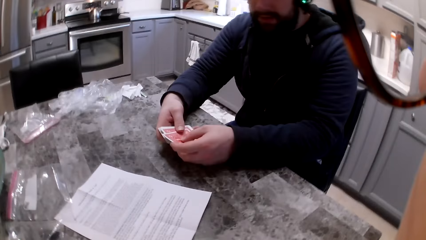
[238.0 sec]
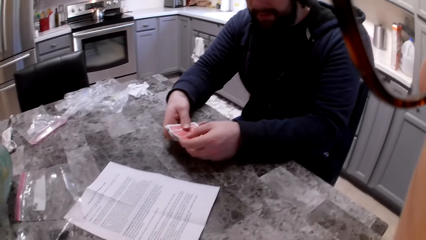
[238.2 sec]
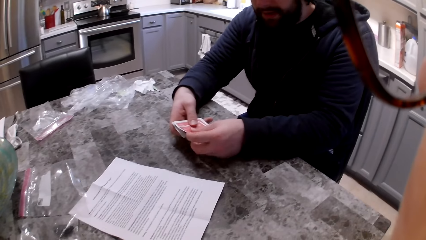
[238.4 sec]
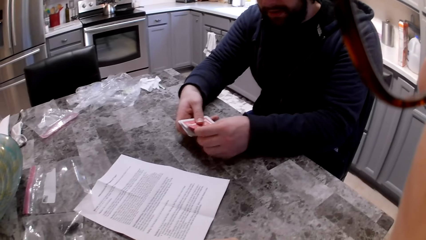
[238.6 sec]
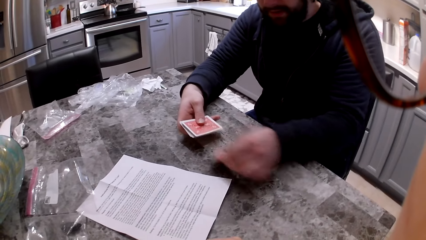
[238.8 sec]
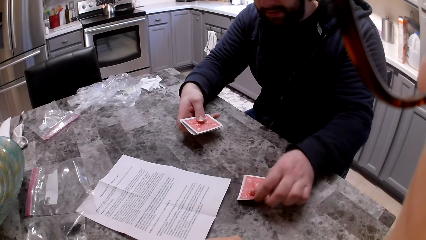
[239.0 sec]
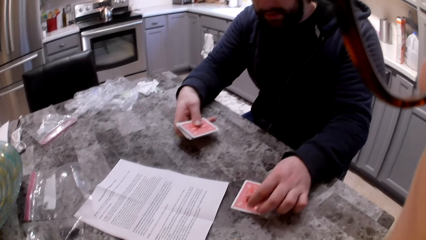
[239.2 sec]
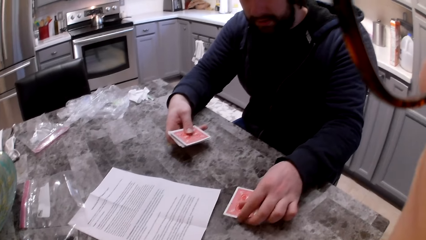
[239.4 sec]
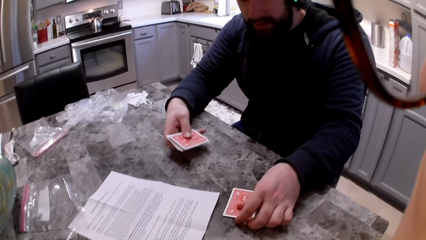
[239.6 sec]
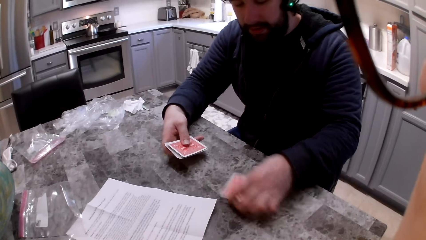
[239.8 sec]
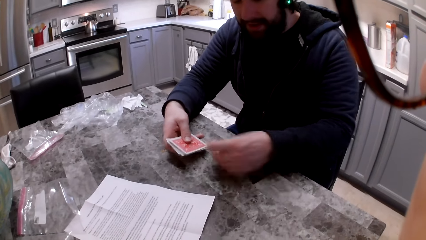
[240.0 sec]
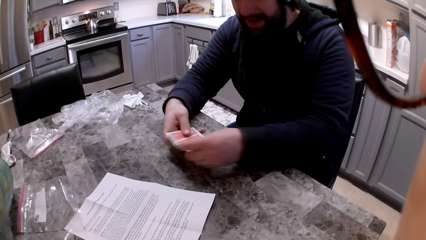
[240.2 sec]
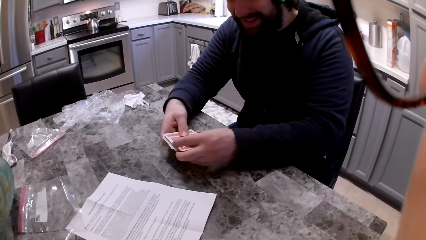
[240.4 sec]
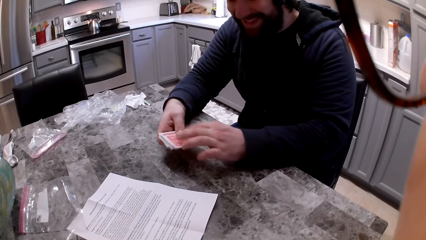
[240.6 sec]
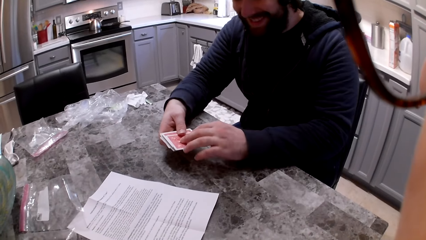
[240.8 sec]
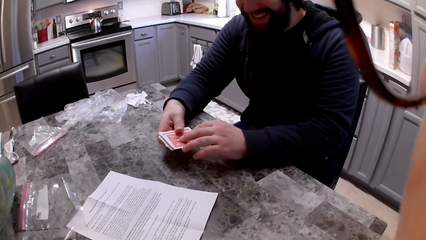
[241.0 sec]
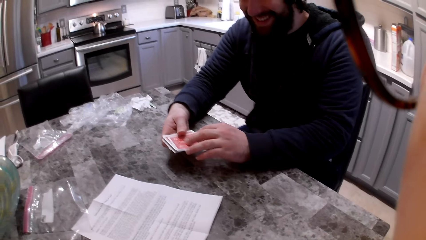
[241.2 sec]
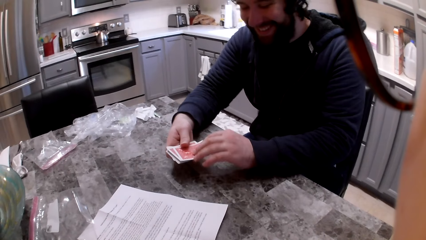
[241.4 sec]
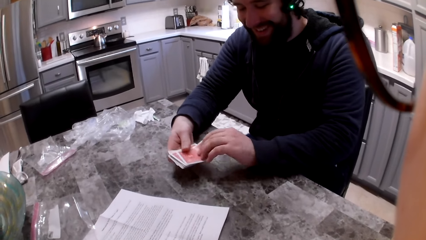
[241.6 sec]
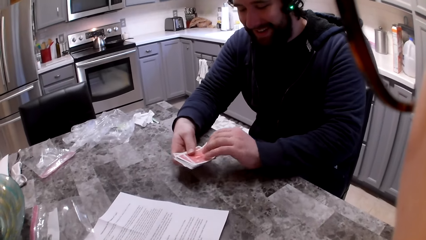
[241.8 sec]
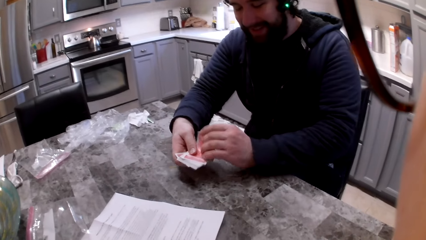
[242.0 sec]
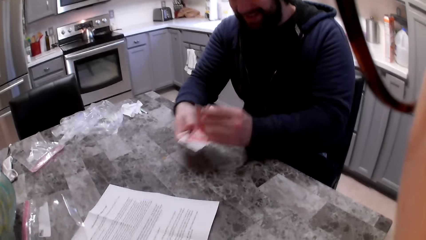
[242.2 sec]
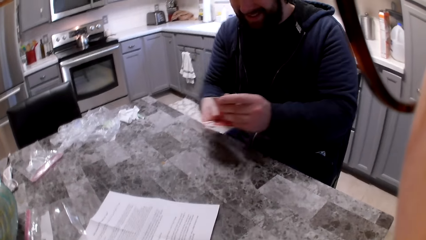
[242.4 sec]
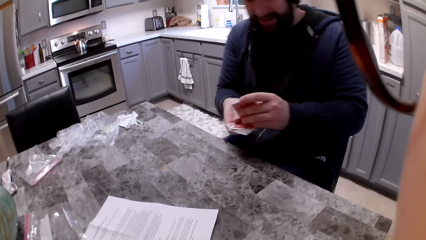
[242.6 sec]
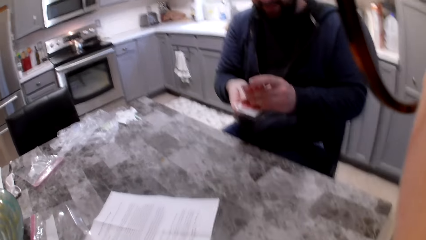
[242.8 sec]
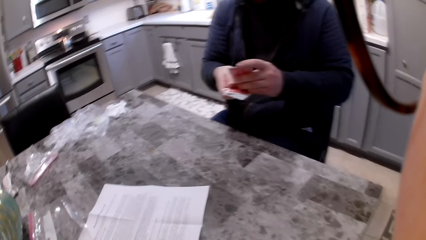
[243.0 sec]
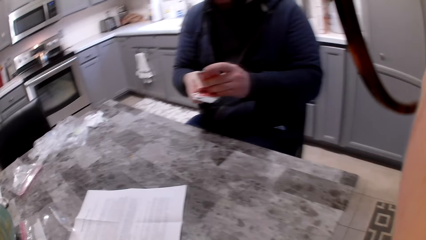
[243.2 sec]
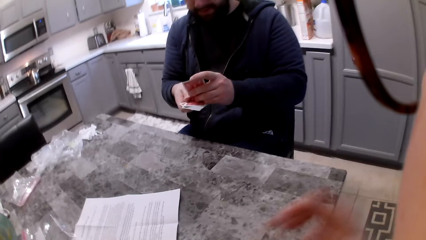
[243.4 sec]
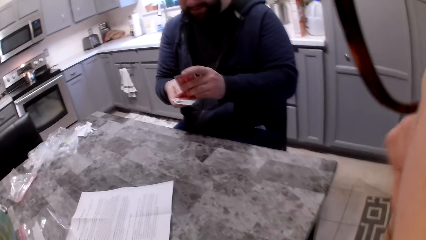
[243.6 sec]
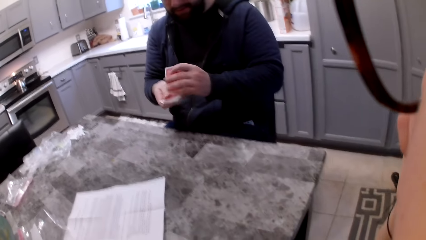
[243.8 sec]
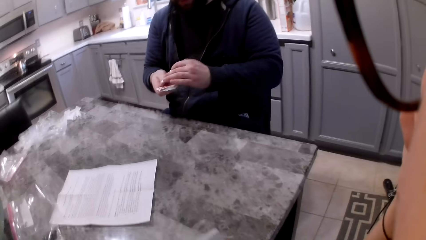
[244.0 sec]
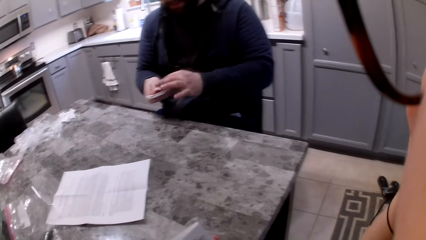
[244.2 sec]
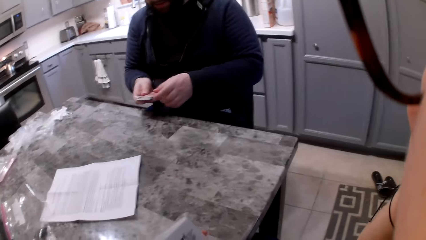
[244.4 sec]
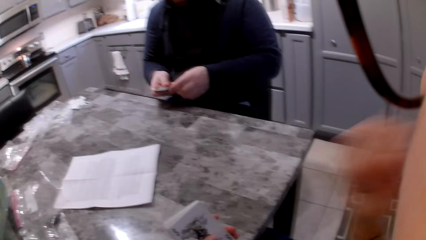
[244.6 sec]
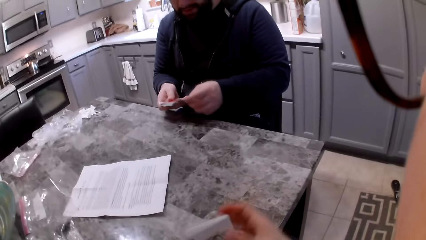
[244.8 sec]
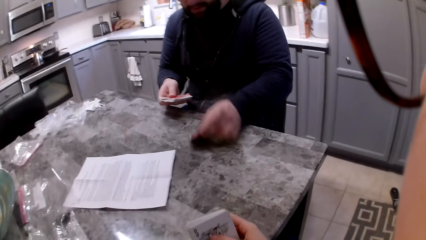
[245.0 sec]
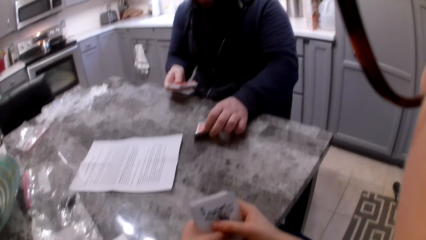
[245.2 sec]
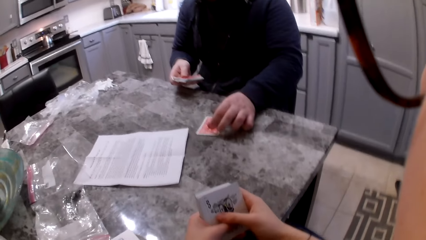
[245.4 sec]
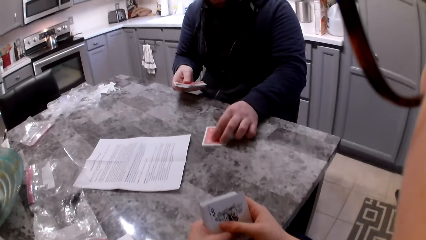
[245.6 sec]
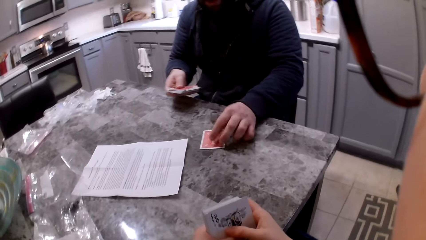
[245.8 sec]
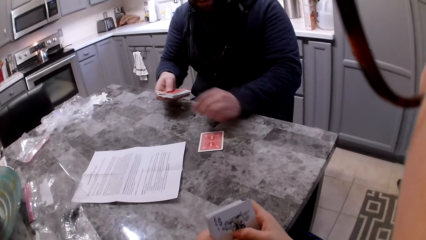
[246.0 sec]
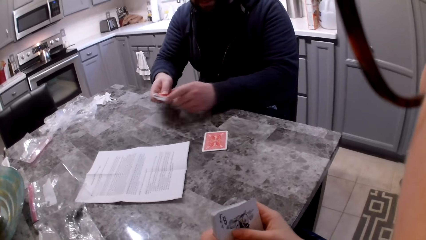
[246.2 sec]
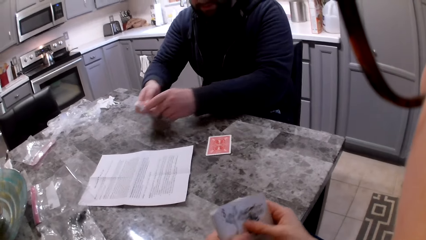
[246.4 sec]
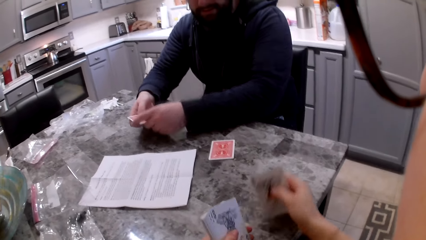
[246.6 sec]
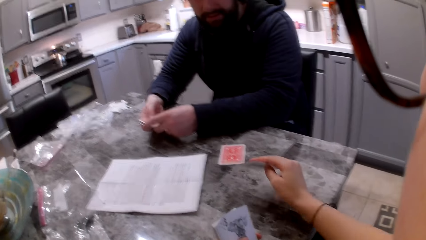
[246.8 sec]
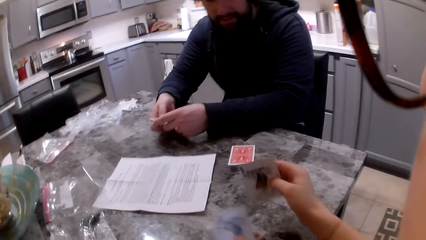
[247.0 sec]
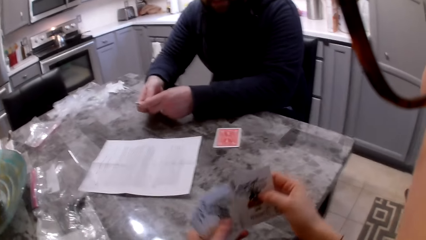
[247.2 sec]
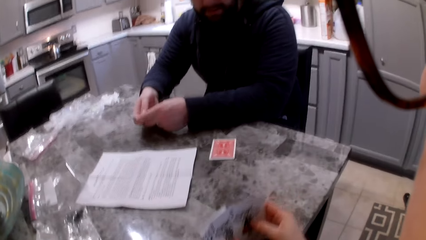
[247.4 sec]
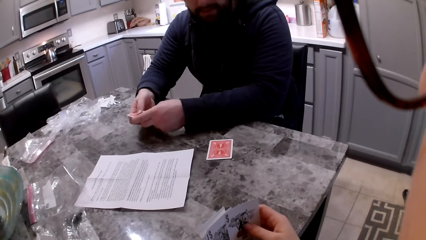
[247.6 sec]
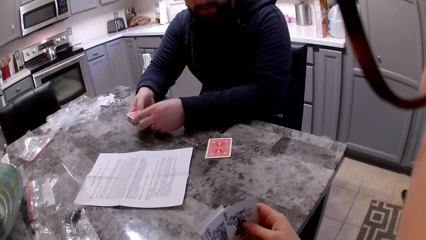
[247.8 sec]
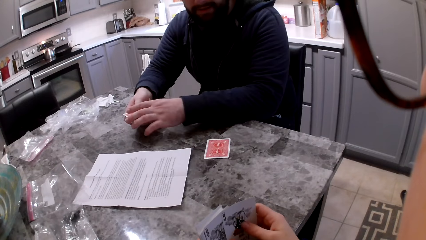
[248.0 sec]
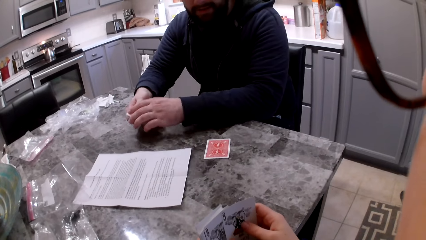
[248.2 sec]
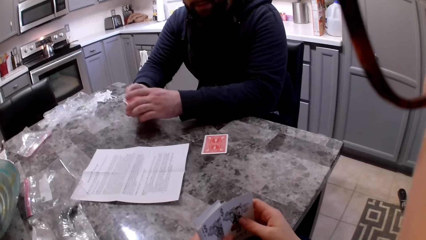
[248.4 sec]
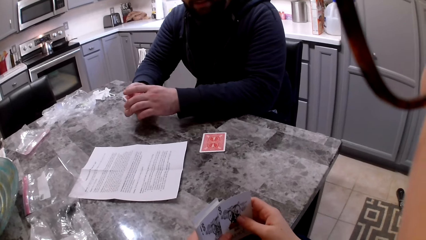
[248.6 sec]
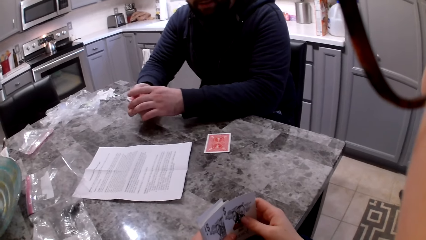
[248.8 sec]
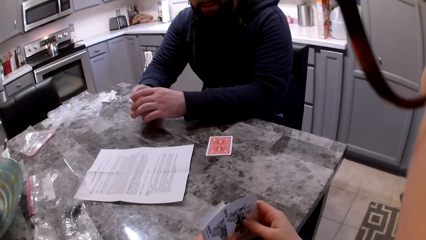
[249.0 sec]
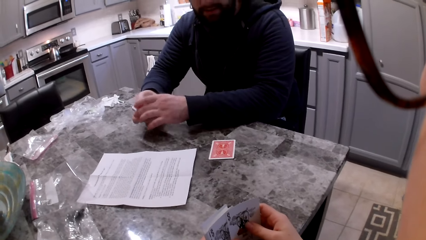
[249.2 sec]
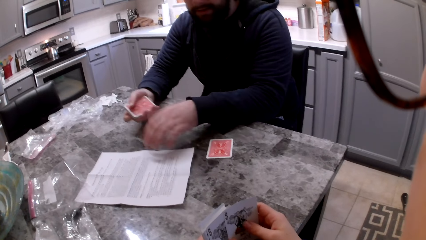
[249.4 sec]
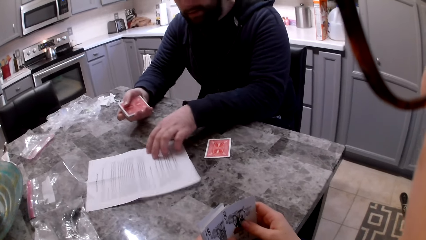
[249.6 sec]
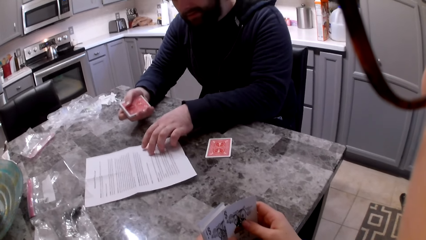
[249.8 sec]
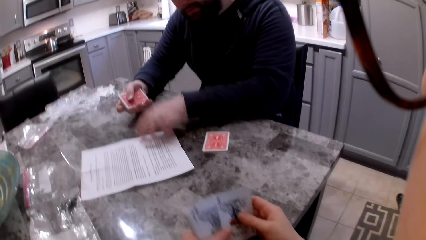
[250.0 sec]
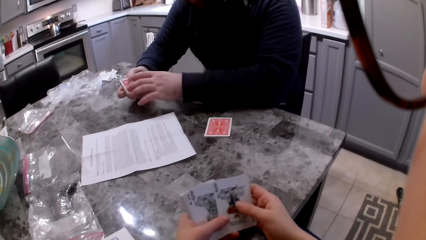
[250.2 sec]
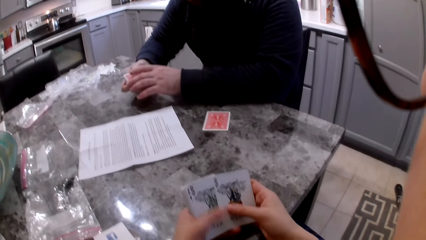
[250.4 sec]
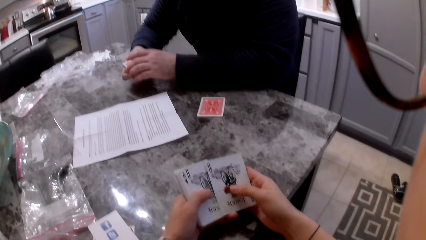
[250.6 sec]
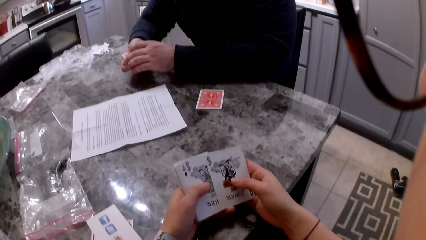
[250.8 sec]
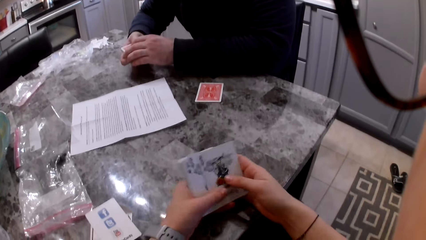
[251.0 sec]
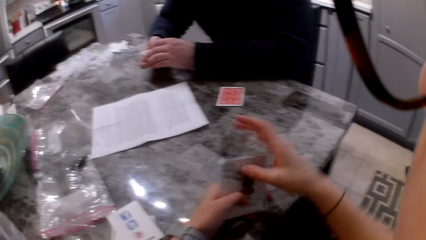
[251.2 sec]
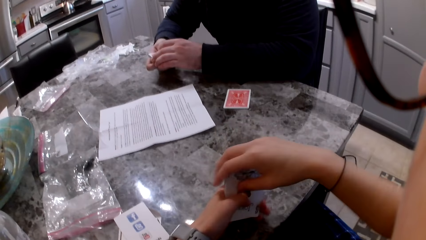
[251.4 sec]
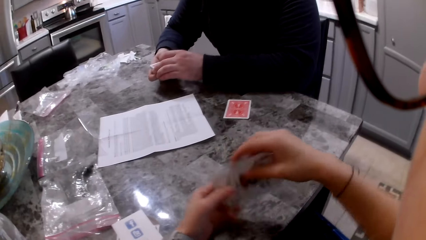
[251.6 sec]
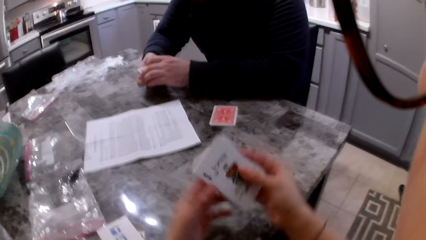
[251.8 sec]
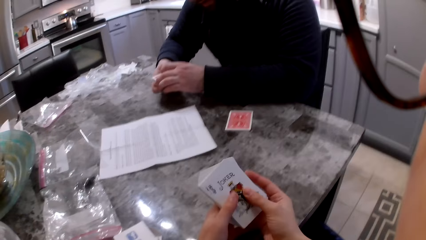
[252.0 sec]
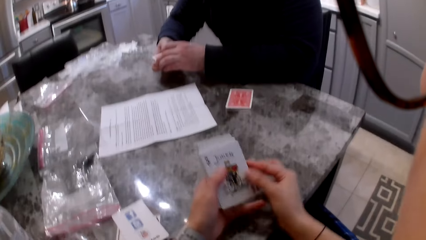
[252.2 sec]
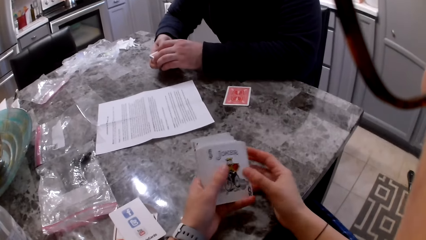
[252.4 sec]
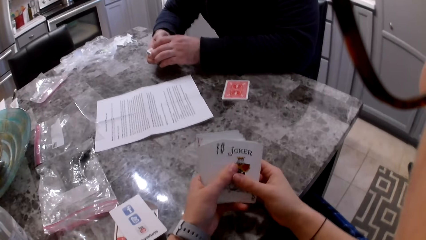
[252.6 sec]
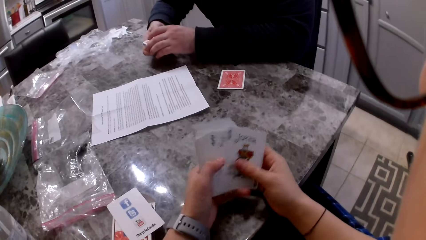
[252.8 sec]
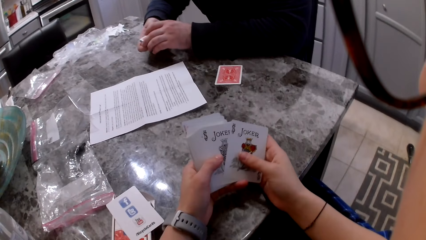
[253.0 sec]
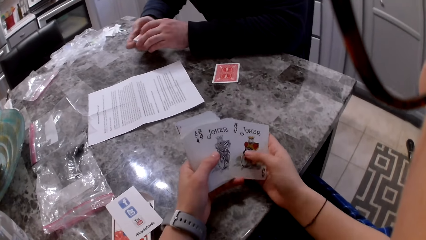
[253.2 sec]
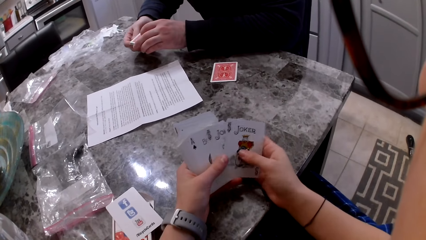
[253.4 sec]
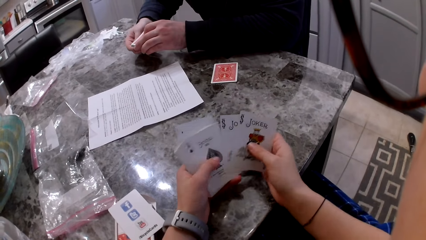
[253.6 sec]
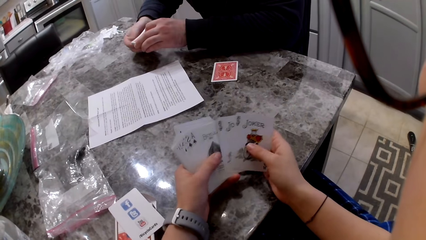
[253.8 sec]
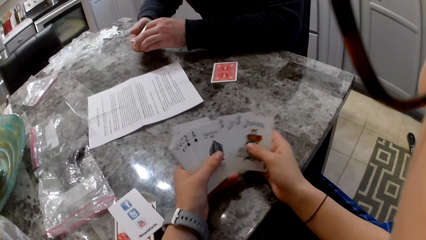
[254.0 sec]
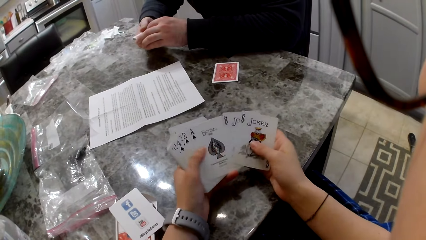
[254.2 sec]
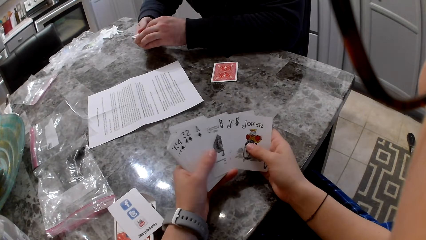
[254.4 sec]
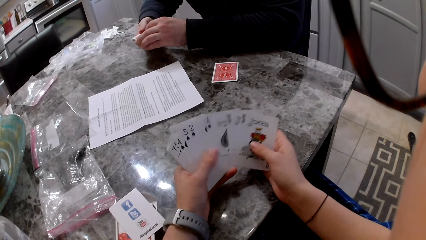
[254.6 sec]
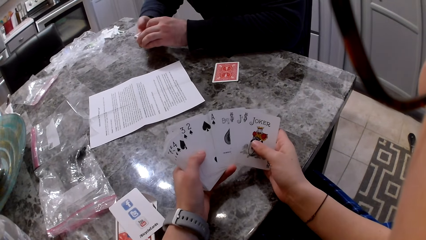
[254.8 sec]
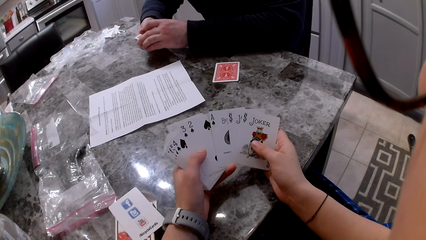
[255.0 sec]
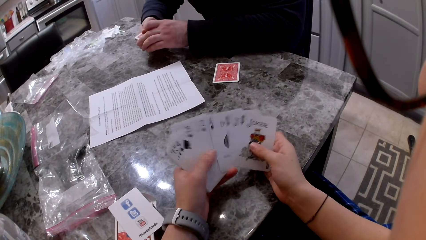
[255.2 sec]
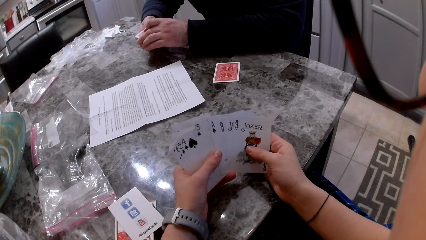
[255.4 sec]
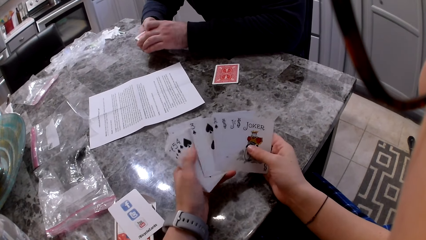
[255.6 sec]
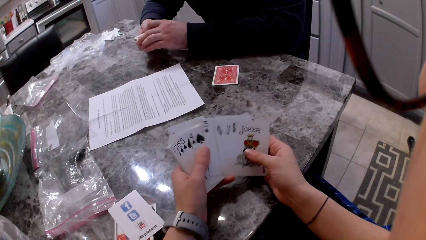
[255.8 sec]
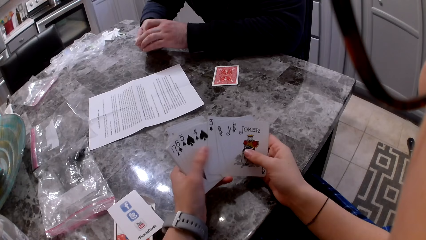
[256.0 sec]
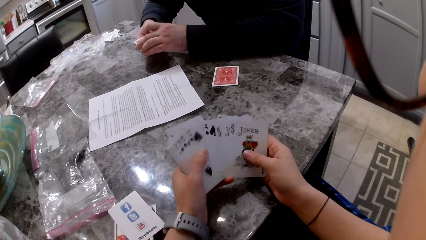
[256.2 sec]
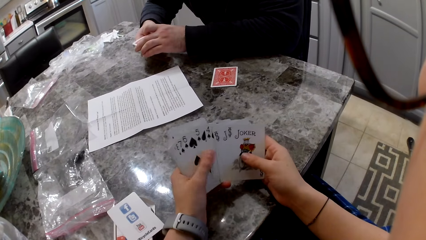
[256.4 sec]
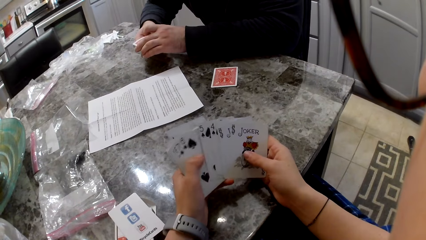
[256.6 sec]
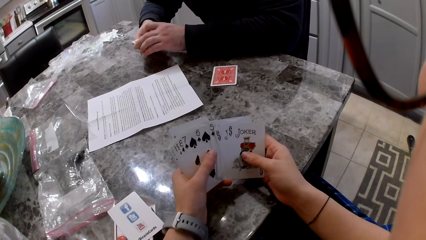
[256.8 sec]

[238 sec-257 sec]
A man picks a card with his left hand. He drops the card on the table, collects the card back and adds the card to his cards. He turns the card in his hands. The camera wearer lifts her hand to her face and adjusts the glasses on her face. The man drops the card on the table. The camera wearer drops her hand from the glasses. The man picks a card with his left hand. The camera wearer shuffles the cards in her hands. She picks a card with her right hand and stretches her hand with the card on the table. The man aligns the cards in his hands. The camera wearer stretches her hand back and adds the card to her cards. The man shifts the cards to his right hand. The camera wearer holds the cards. The man pulls the booklet on the table closer to him. He moves to his left hand. He reads the booklet. The camera wearer shuffles the cards in her hands and turns the cards in her hands. The man shuffles the cards in his hands. The camera wearer shuffles the cards in her hands.
